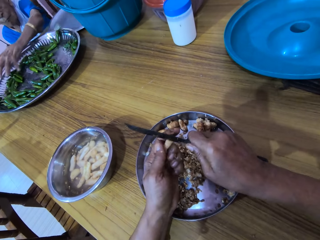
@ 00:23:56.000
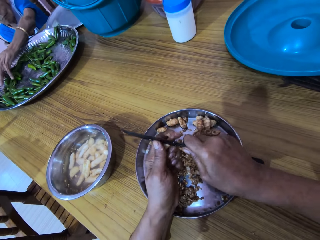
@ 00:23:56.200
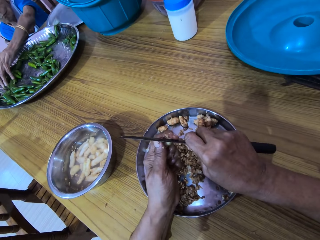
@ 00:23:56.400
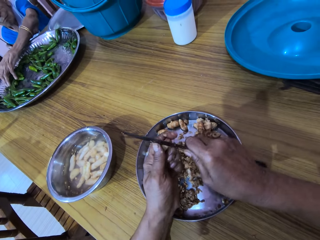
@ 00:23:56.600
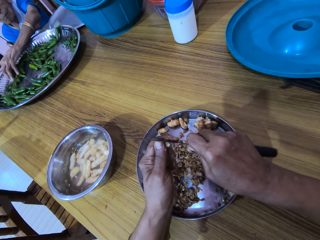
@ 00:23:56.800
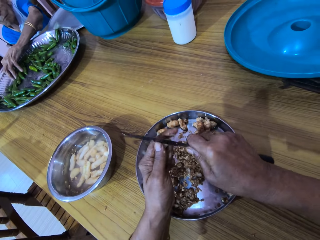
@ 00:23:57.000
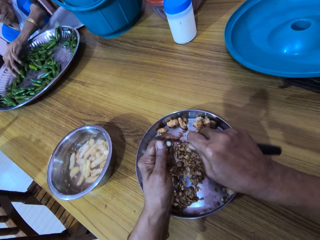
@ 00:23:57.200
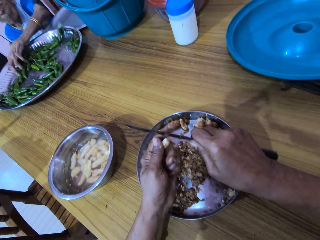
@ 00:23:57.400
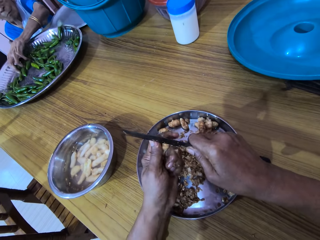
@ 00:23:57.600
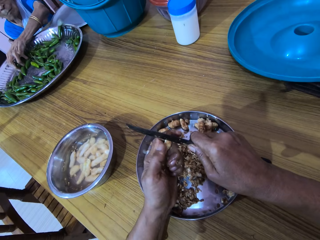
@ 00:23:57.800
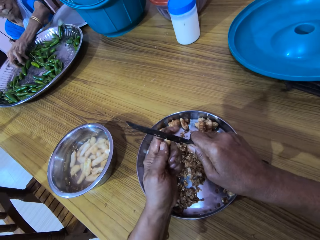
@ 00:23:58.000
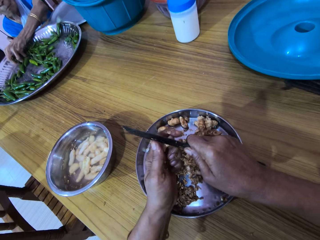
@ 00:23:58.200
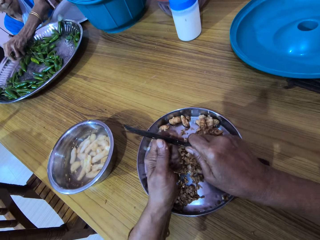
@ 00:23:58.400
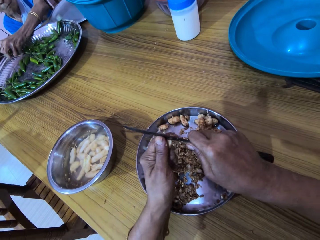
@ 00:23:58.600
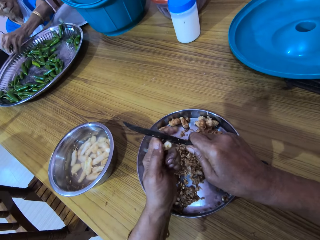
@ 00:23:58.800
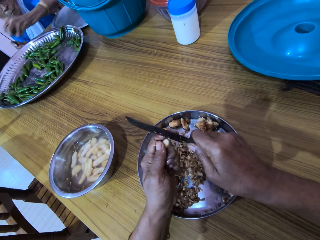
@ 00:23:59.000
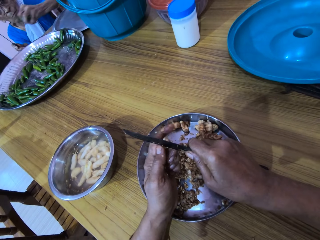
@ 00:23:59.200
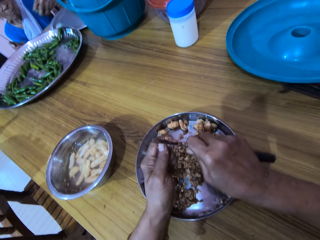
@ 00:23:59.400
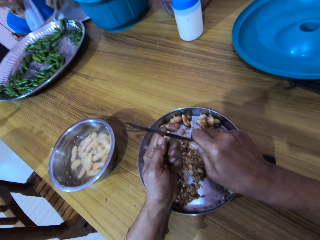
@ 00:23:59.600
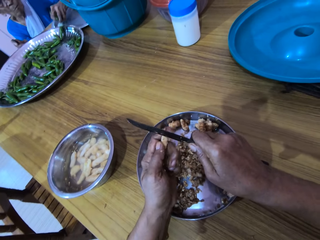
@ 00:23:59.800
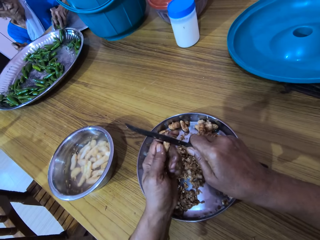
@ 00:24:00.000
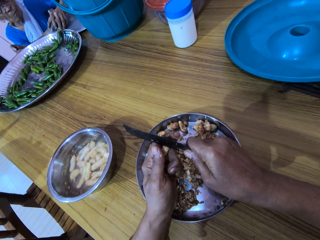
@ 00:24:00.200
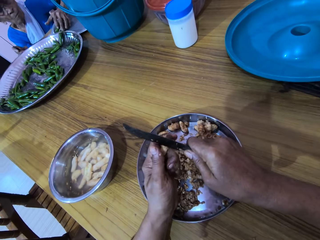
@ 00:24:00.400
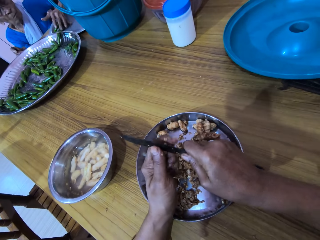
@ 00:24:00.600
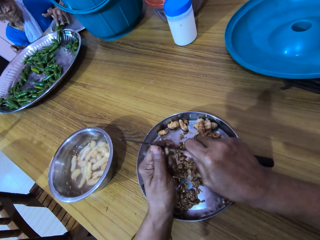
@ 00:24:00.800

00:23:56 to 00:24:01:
The woman picks some chili peppers from the tray on the table with her left hand. She drops the chili peppers on the tray on the table with her left hand.

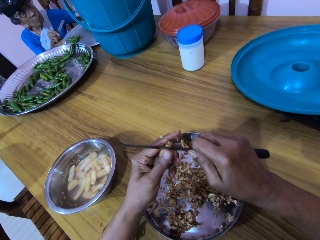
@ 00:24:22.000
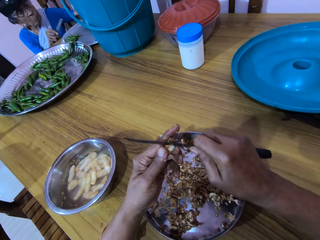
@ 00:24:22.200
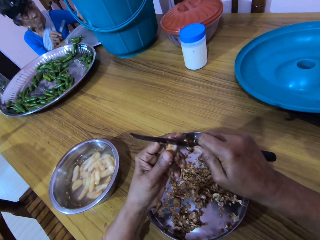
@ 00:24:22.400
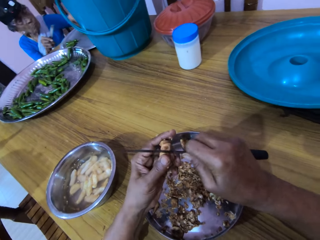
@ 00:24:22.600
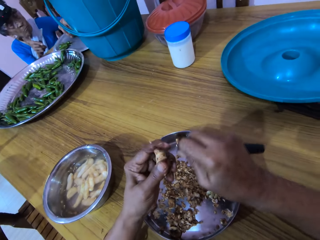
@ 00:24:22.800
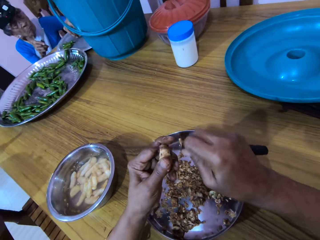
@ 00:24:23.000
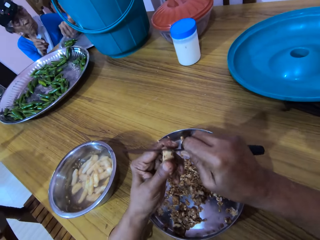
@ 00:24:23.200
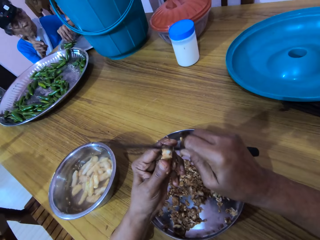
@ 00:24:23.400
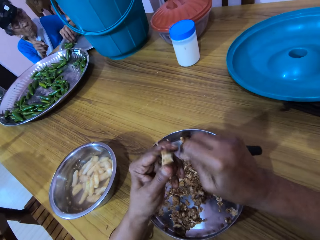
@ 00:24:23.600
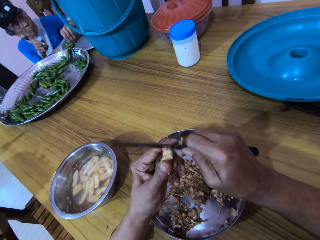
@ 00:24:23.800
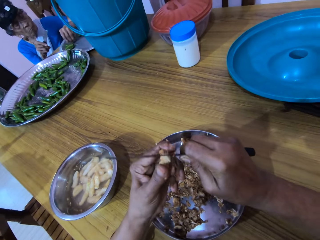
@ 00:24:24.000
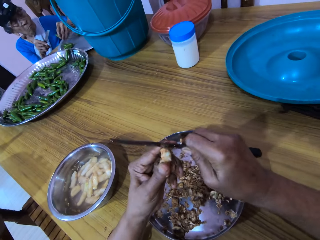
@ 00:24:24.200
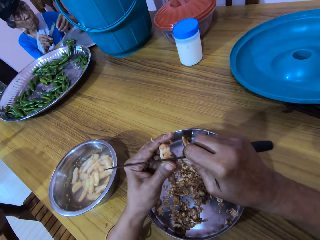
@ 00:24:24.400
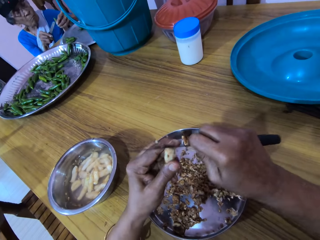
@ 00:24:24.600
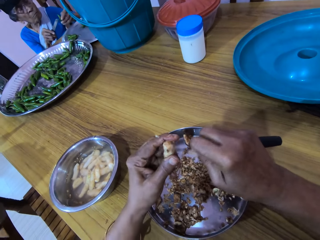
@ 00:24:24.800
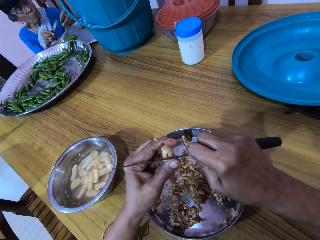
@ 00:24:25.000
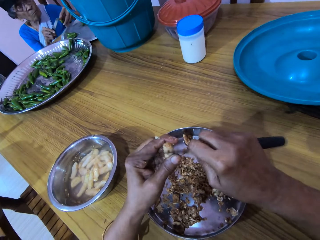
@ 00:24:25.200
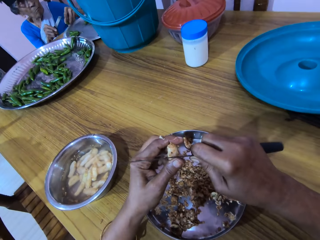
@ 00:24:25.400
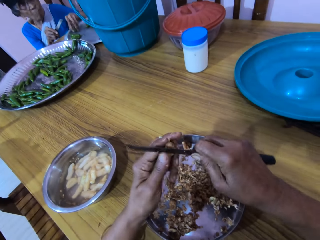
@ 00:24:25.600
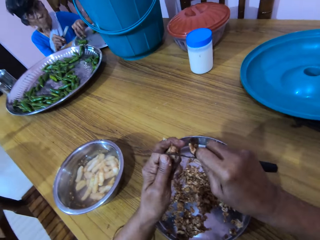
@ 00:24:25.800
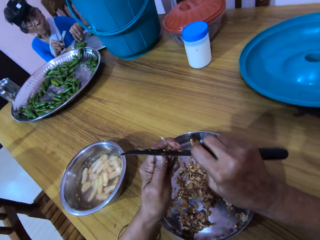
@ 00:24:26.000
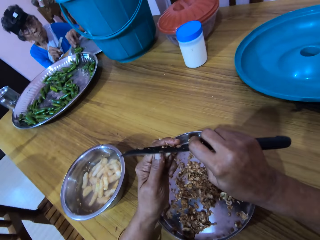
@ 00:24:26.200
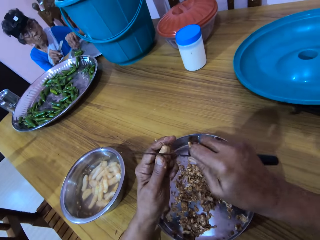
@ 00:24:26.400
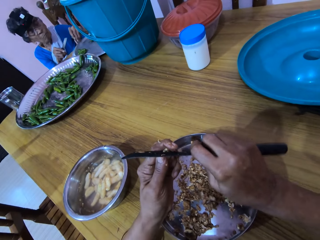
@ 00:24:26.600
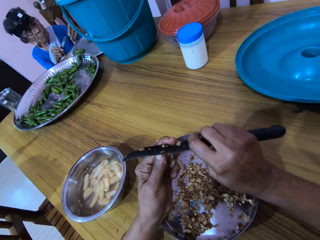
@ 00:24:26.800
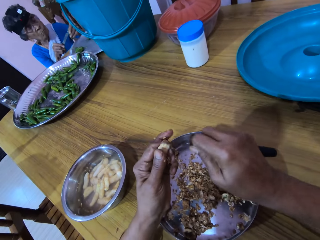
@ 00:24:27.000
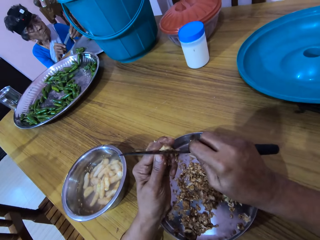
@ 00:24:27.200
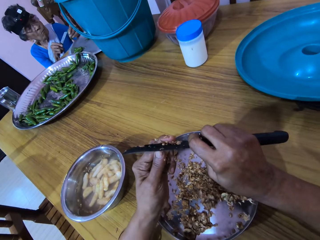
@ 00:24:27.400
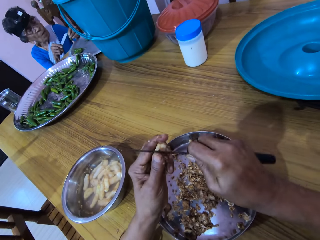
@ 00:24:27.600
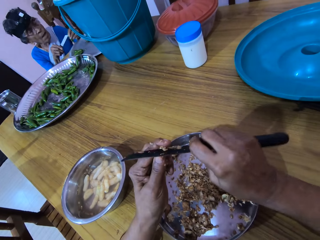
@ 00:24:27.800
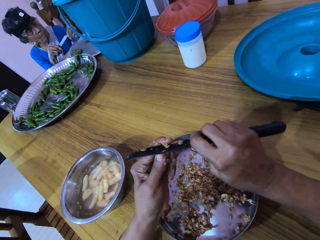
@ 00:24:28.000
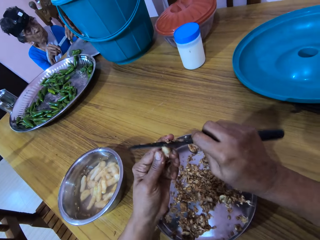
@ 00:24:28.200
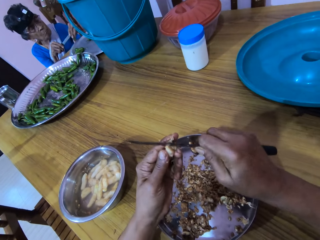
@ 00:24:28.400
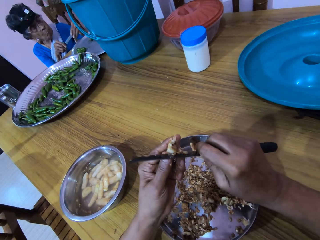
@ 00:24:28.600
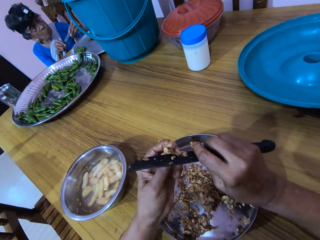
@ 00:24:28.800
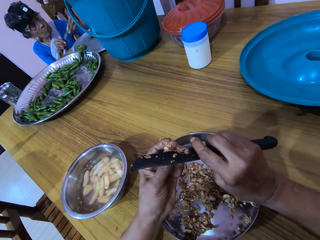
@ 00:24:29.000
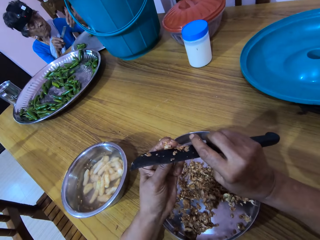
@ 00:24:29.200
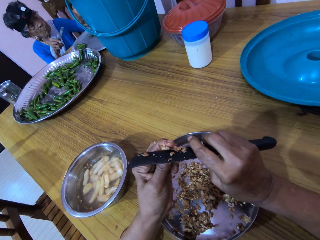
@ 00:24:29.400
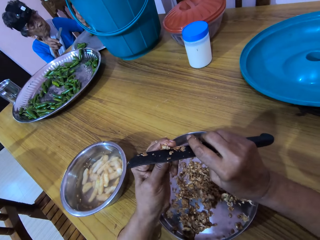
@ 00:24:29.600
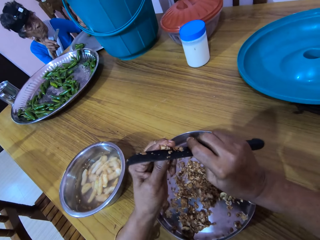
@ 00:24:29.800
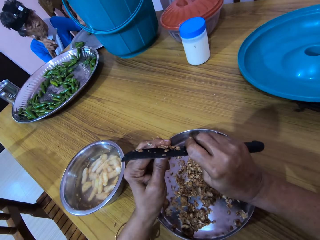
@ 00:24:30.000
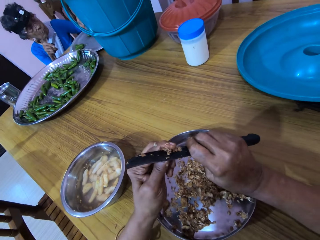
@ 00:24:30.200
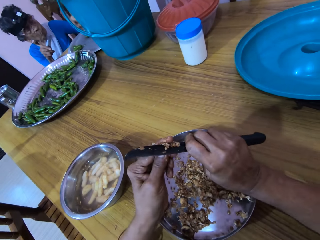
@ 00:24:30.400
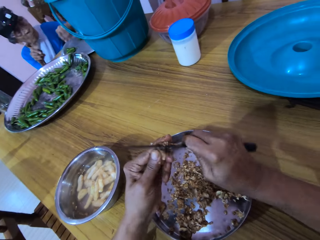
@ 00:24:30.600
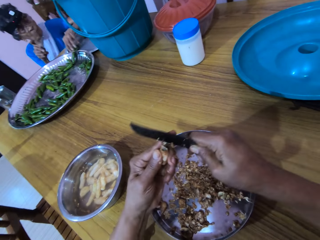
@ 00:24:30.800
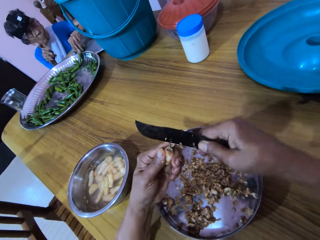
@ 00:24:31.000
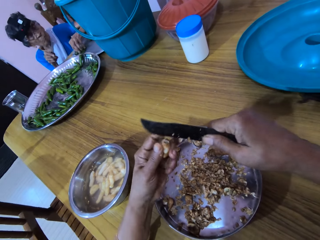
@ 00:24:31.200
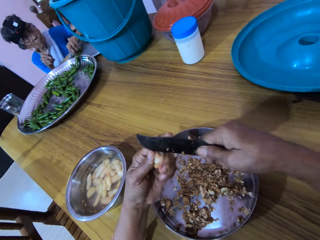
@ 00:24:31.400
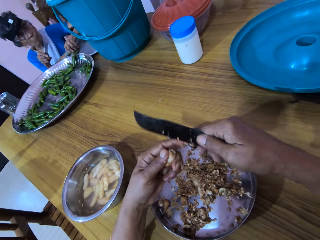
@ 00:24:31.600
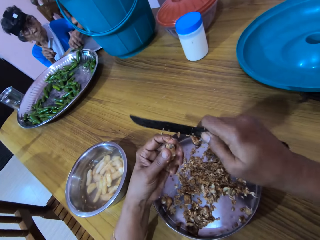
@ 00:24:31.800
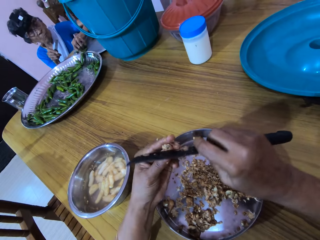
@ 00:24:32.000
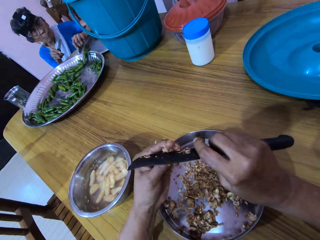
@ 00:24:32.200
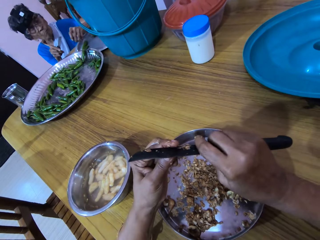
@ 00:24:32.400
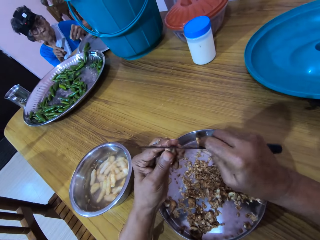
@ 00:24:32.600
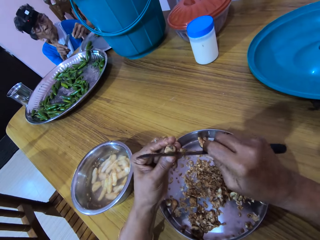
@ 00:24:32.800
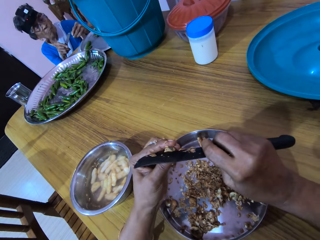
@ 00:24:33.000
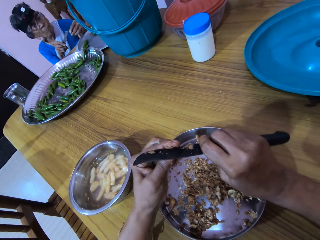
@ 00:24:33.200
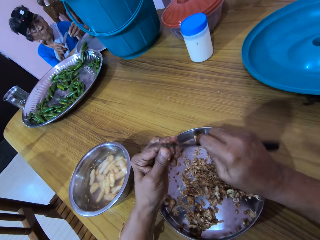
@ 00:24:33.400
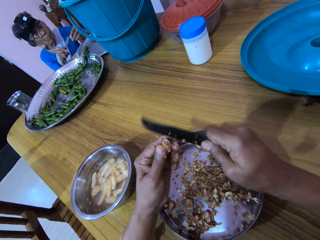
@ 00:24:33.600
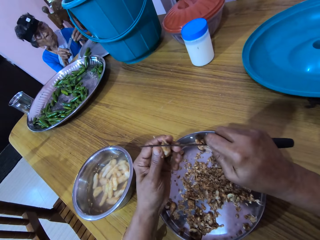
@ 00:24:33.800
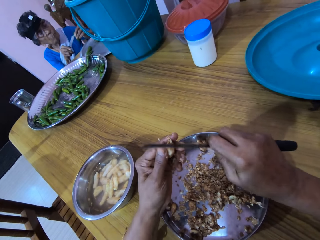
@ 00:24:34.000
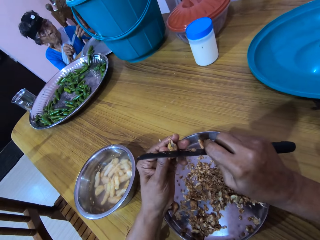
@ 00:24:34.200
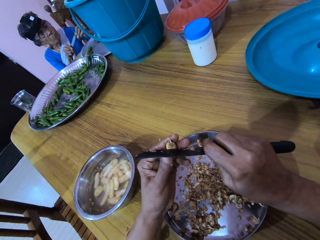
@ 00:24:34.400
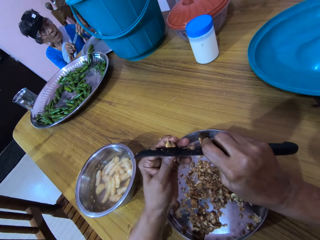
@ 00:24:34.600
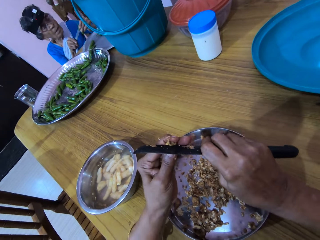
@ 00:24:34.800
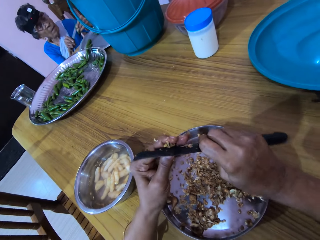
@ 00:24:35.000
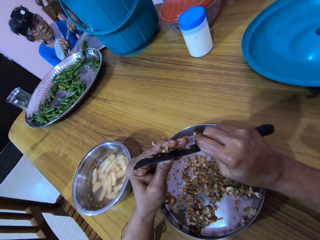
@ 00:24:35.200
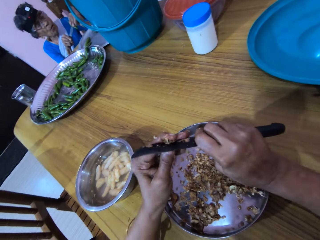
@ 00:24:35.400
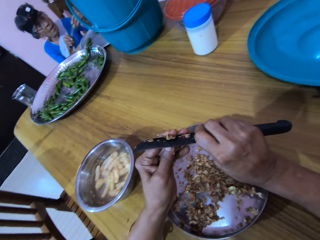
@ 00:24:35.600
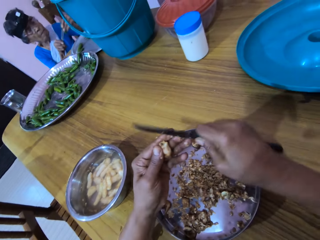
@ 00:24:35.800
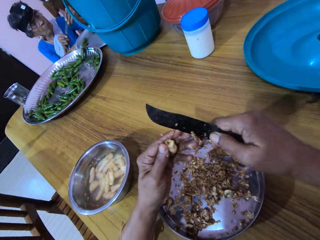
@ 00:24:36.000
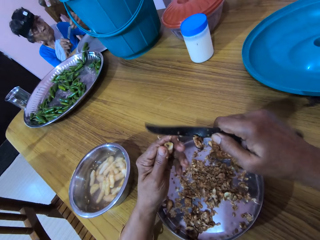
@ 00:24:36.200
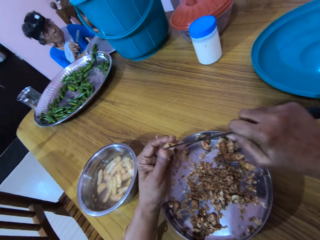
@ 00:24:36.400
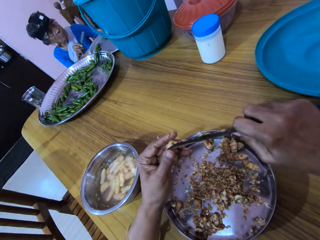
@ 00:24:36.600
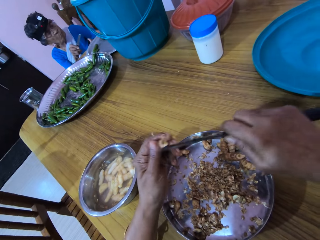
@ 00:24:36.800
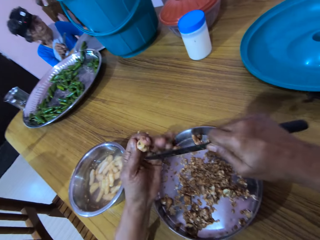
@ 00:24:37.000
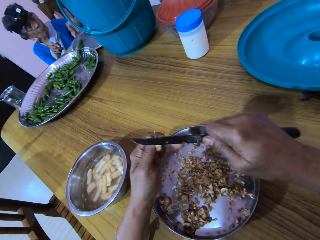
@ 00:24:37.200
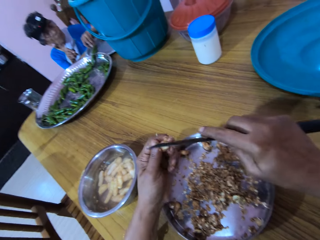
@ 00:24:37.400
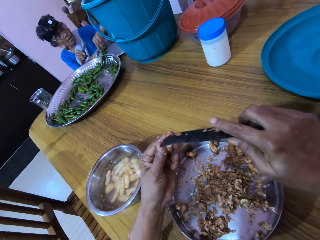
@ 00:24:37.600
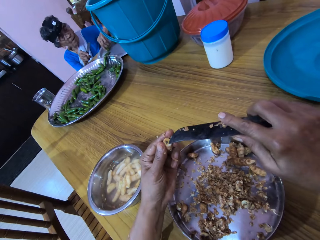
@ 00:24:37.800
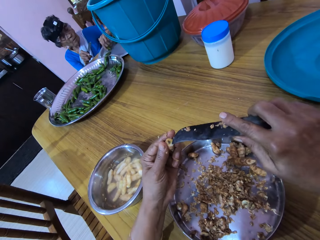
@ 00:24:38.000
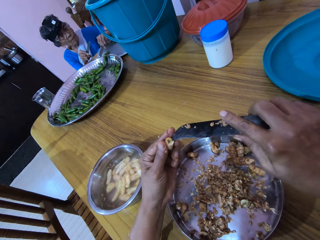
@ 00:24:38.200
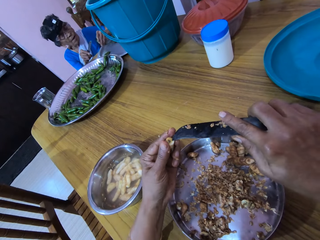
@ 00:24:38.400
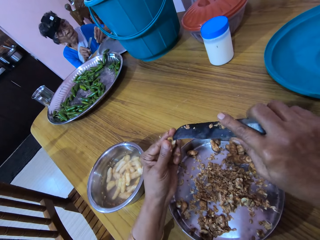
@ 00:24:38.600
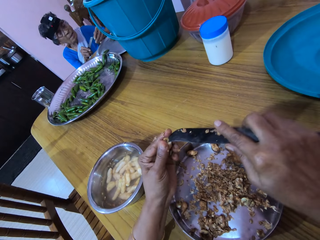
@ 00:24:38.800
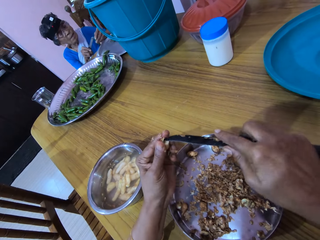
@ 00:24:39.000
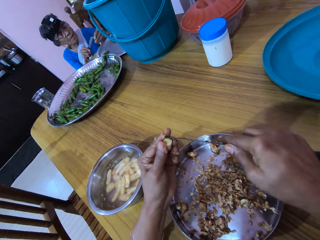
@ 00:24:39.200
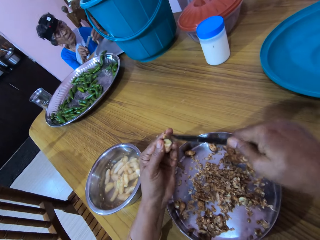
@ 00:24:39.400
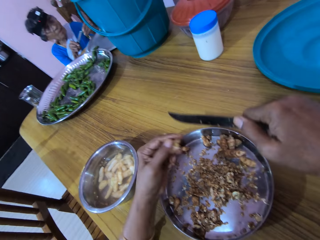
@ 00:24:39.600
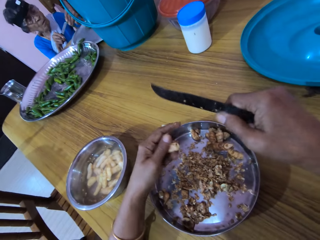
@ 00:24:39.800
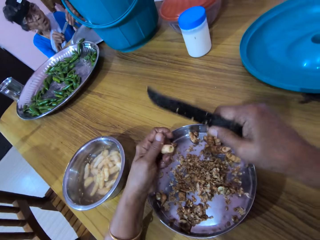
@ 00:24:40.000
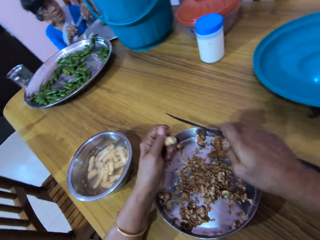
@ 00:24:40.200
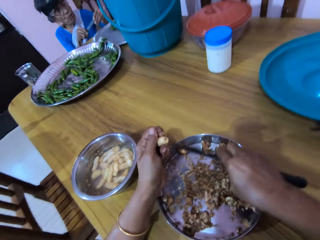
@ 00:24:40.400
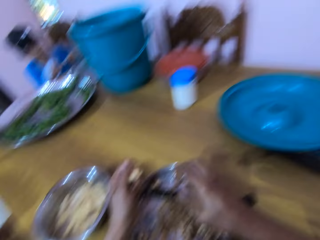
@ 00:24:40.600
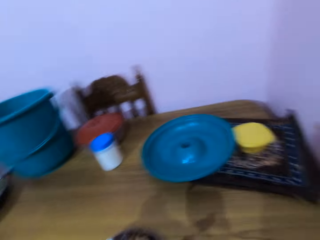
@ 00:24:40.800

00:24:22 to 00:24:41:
The woman picks a chili pepper from the tray on the table with her left hand. She cuts the chili pepper in her left hand with the knife in her right hand. She picks a chili pepper from the tray on the table with her left hand. She cuts the chili pepper in her left hand with the knife in her right hand. She picks a chili pepper from the tray on the table with her left hand. The camera wearer removes peels from the knife. She peels the ginger. The woman cuts the chili pepper in her left hand with the knife in her right hand. The camera wearer removes peels from the knife. The woman picks a chili pepper from the tray on the table with her left hand and talks to the camera wearer. She cuts the chili pepper in her left hand with the knife in her right hand. The camera wearer drops the knife on the plate on the table with her right hand.
